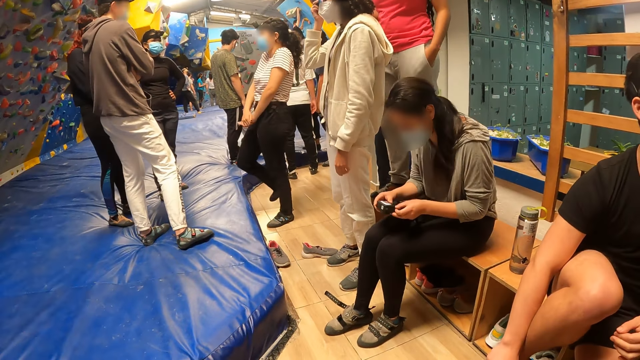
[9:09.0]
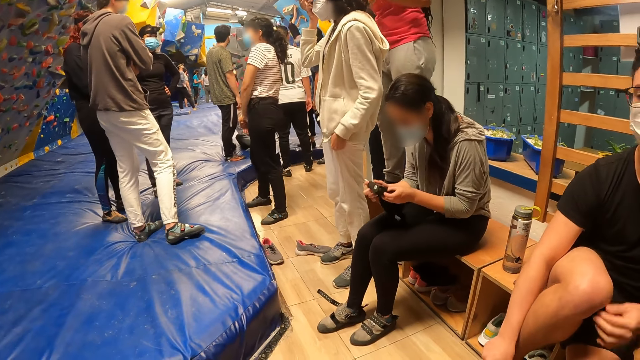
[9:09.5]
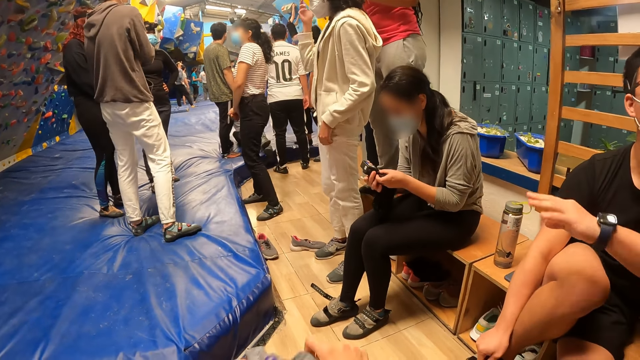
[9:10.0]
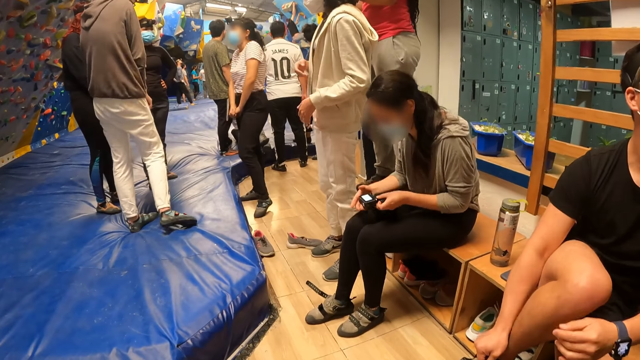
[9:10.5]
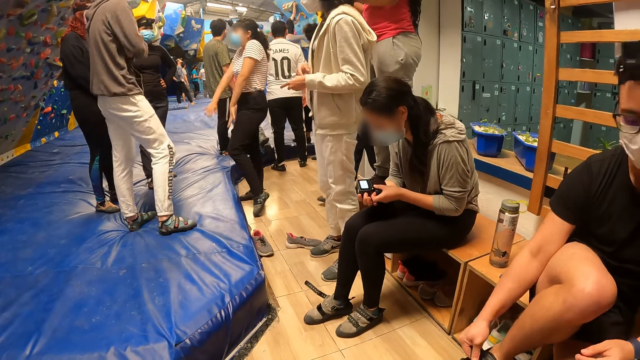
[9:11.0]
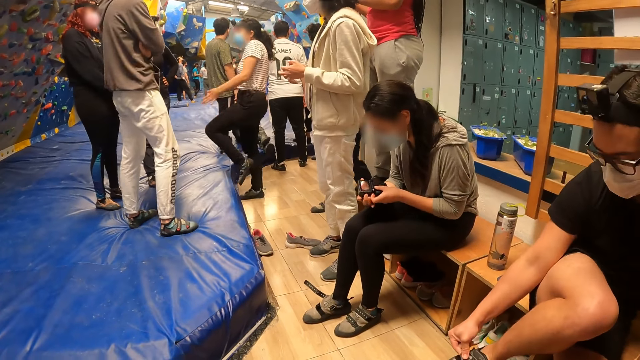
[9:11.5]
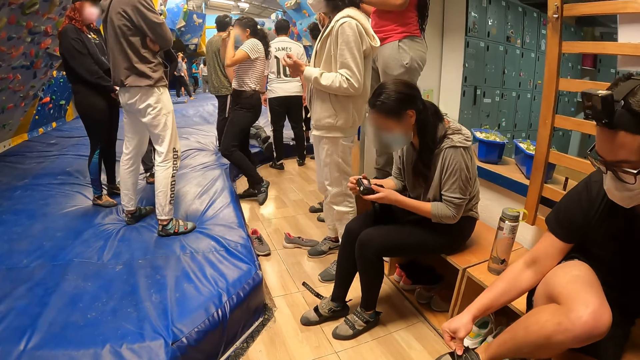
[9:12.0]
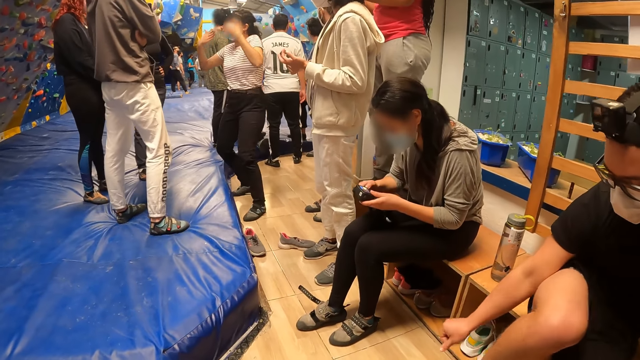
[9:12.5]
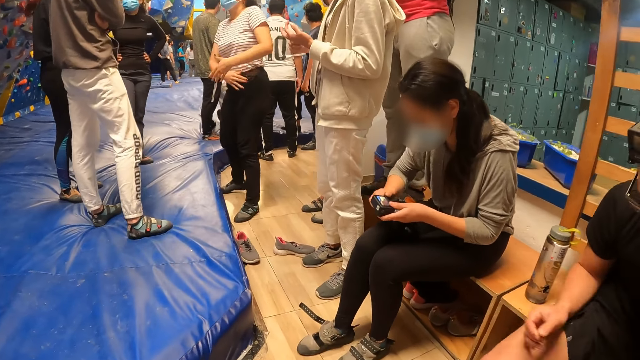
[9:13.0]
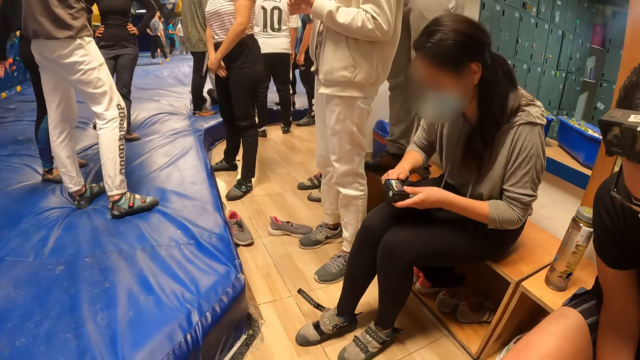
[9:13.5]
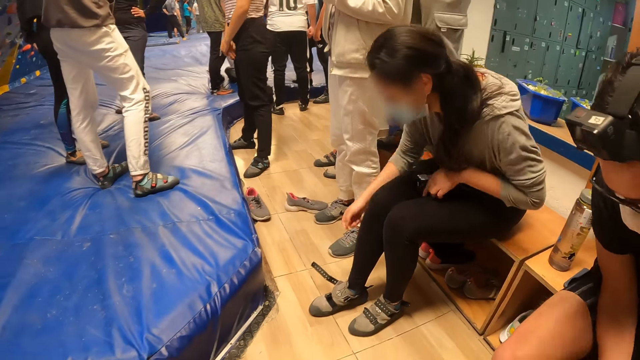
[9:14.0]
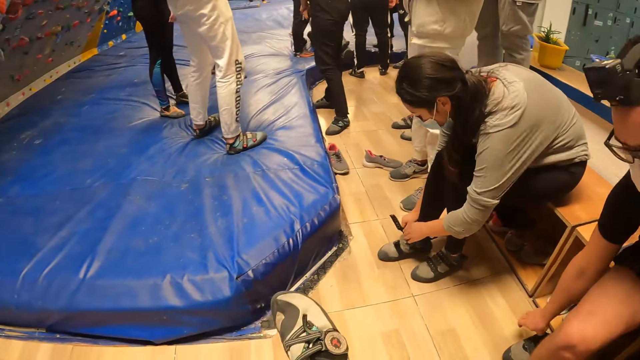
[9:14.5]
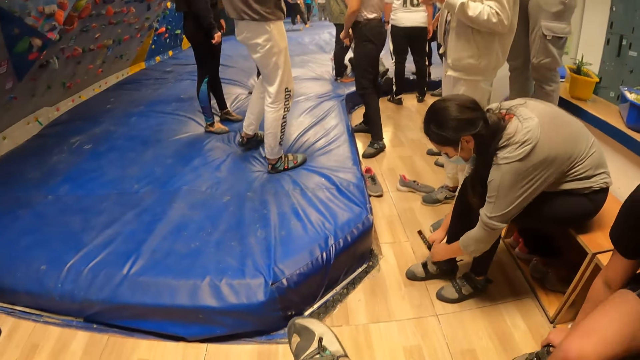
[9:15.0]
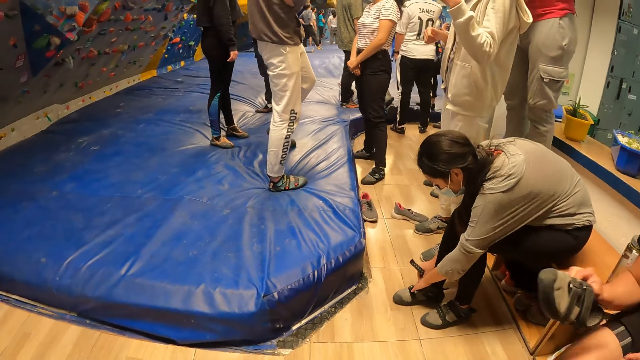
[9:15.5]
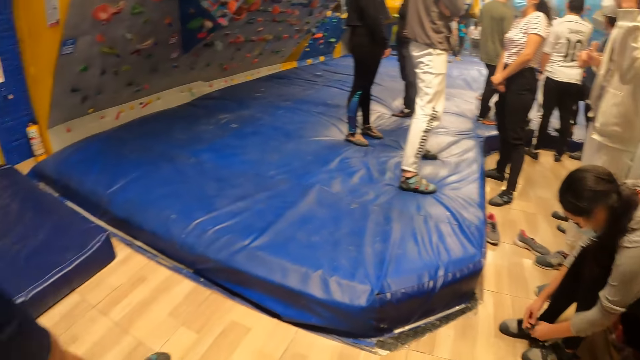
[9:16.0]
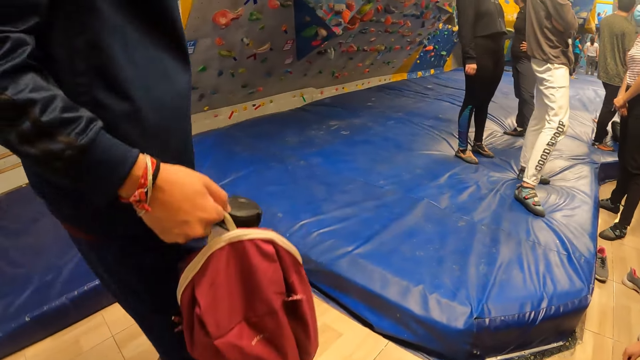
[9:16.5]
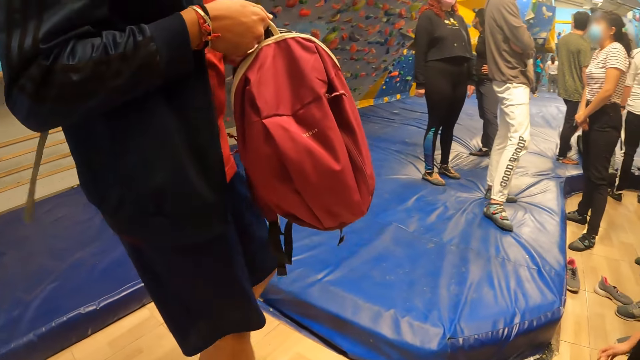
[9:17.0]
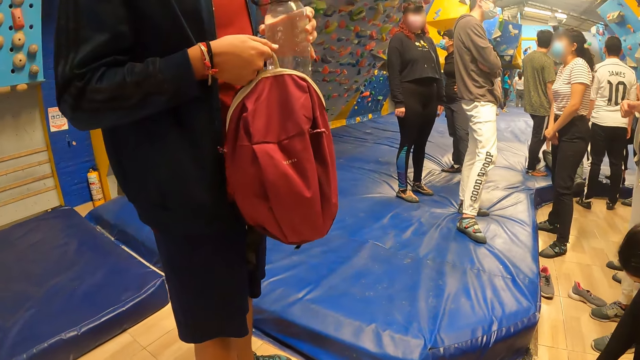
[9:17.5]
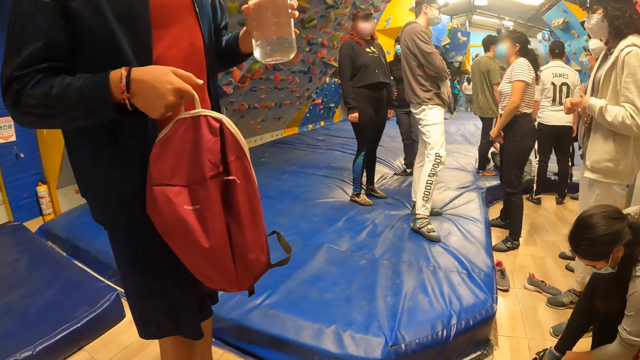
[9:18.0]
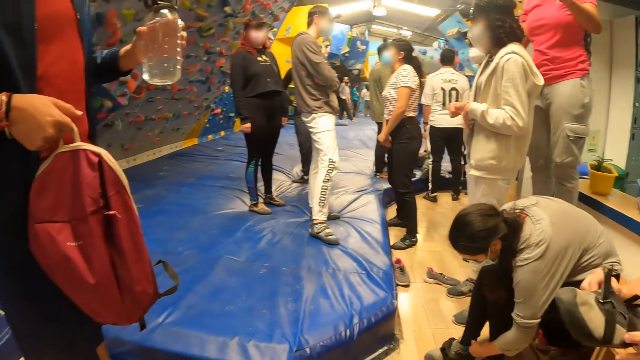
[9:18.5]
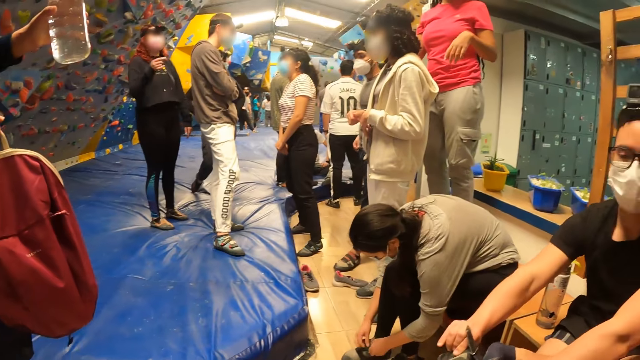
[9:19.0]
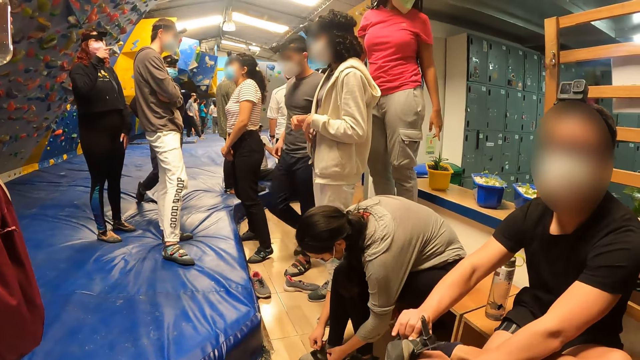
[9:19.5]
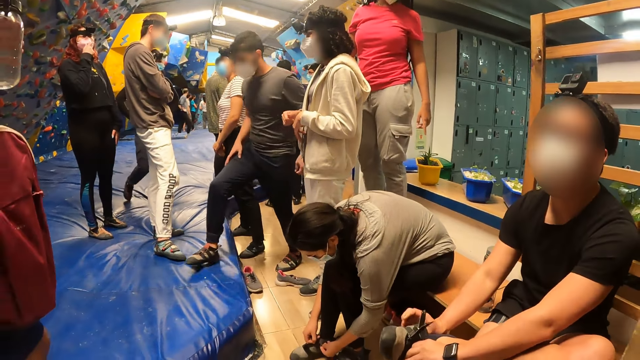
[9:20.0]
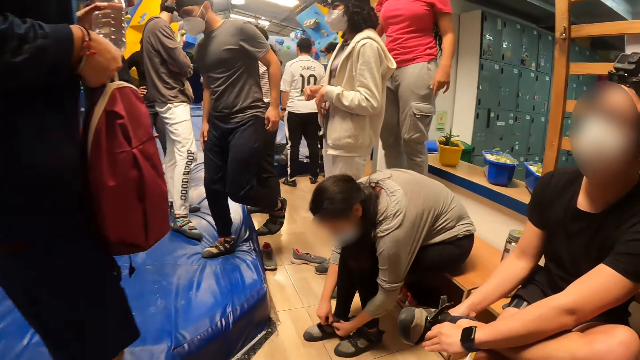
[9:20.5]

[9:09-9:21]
A man lifts his hand. The man drops his hand down. A woman tightens the sneaker strap. The camera wearer looks around.

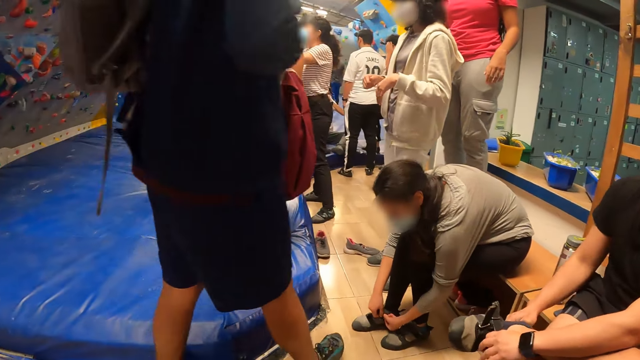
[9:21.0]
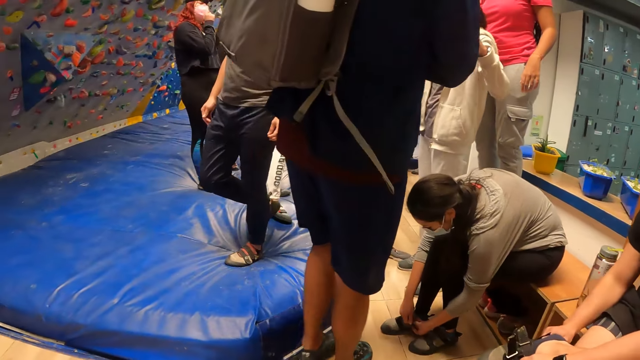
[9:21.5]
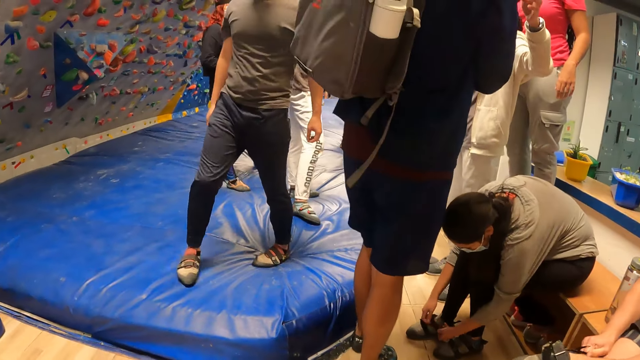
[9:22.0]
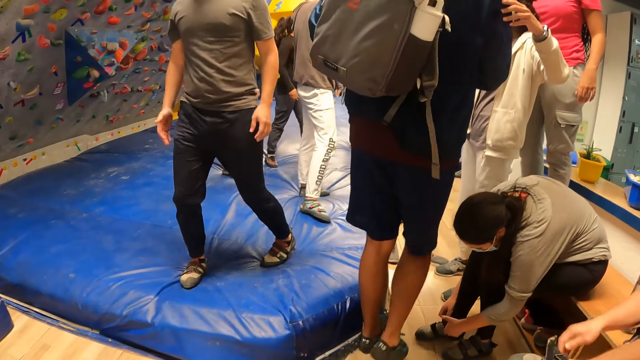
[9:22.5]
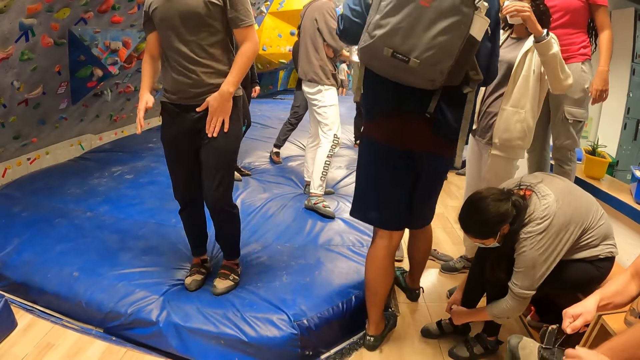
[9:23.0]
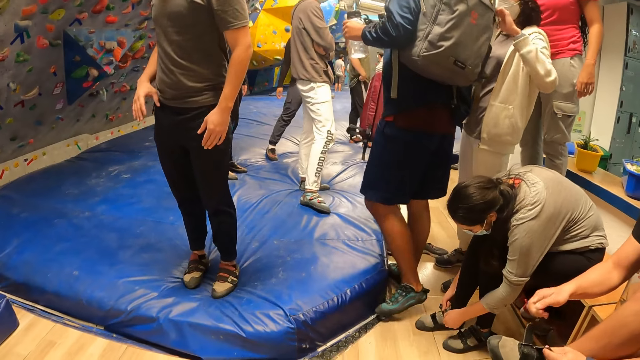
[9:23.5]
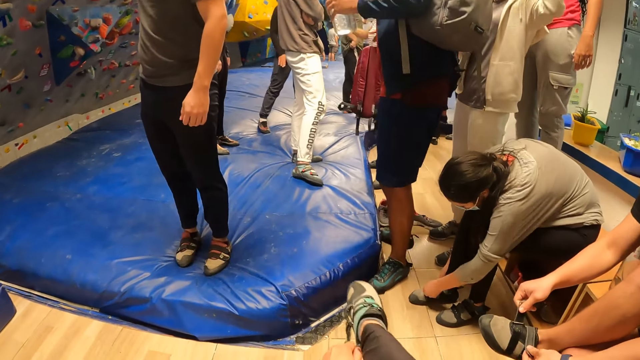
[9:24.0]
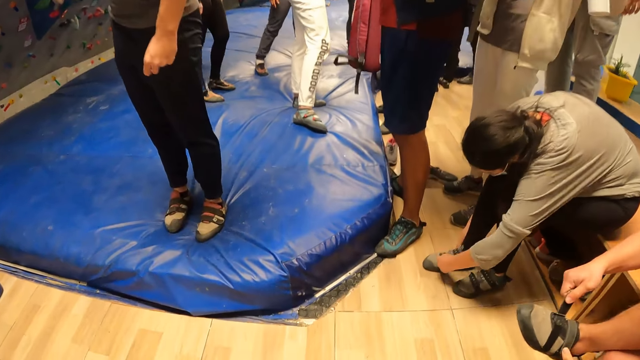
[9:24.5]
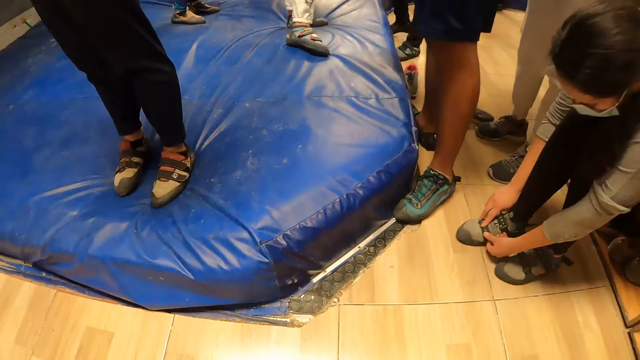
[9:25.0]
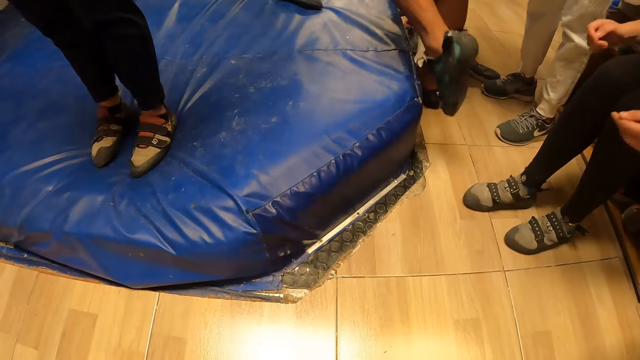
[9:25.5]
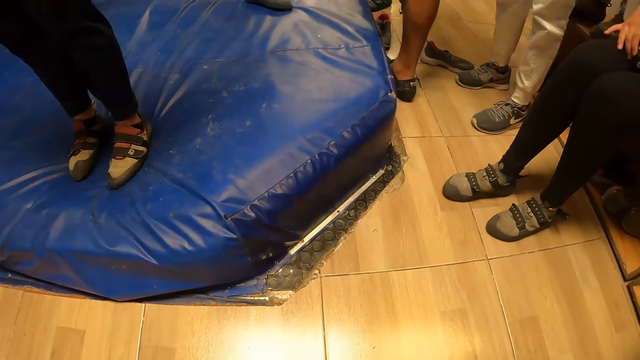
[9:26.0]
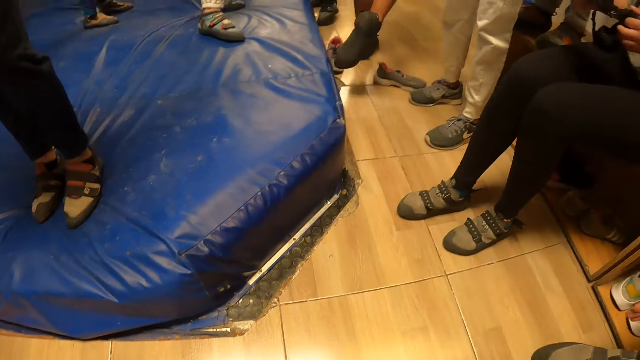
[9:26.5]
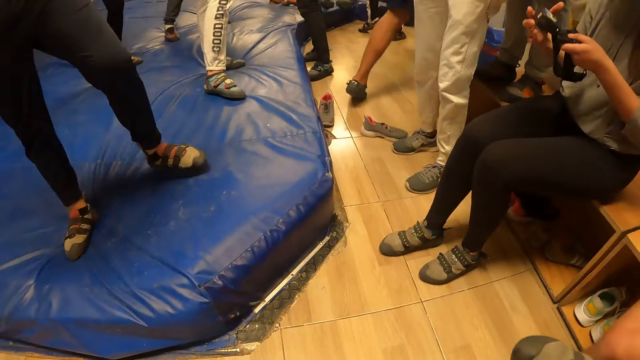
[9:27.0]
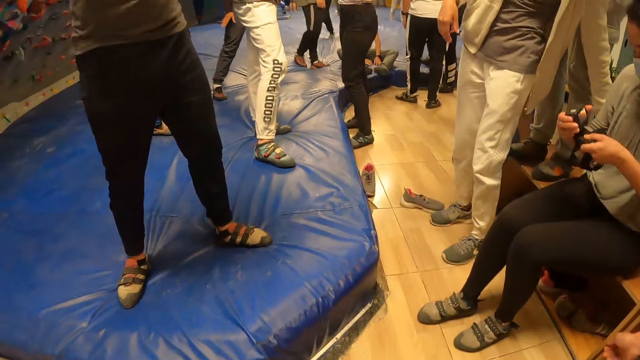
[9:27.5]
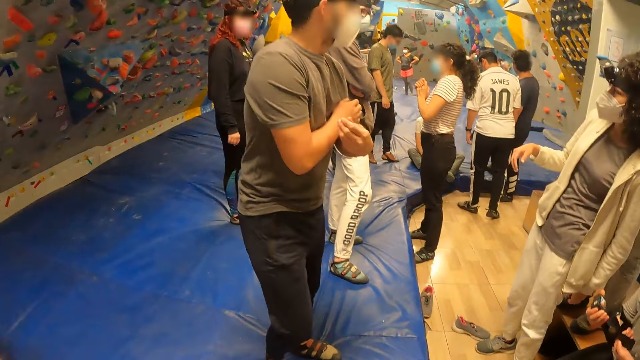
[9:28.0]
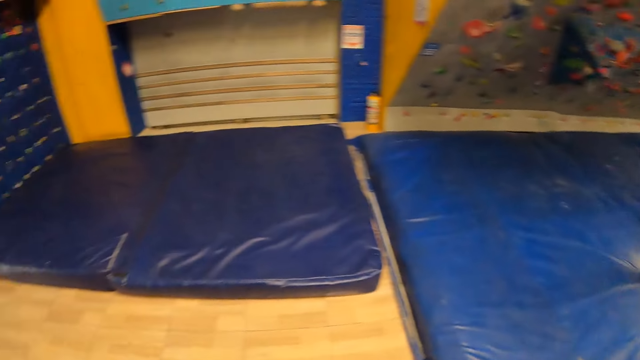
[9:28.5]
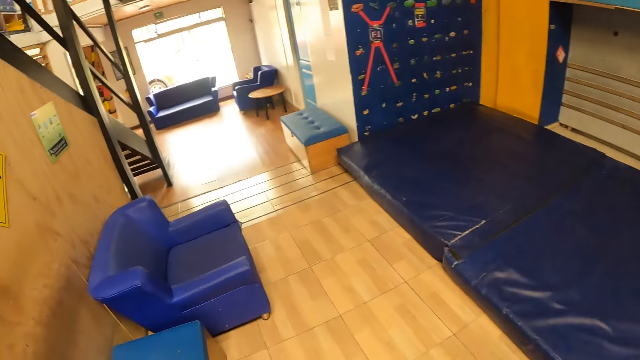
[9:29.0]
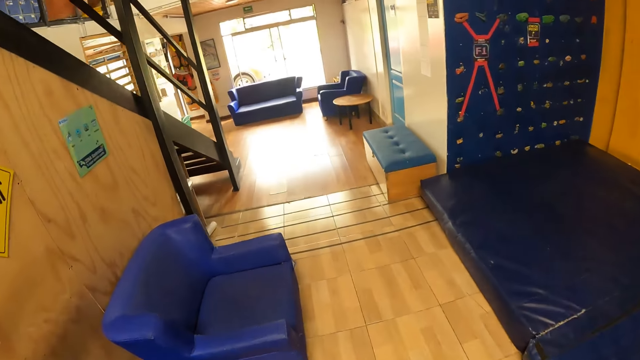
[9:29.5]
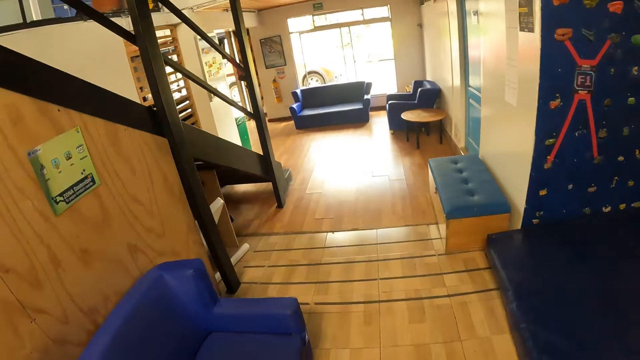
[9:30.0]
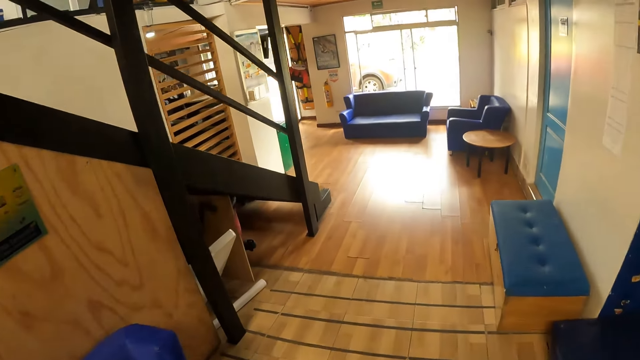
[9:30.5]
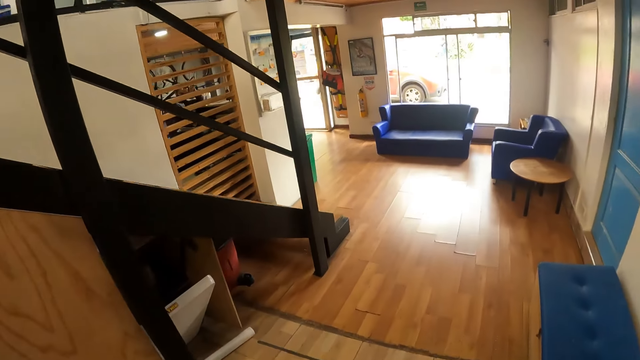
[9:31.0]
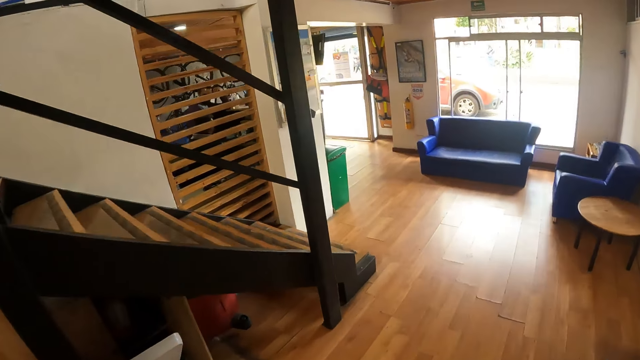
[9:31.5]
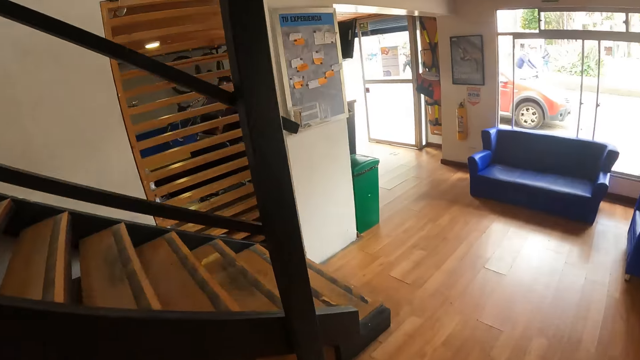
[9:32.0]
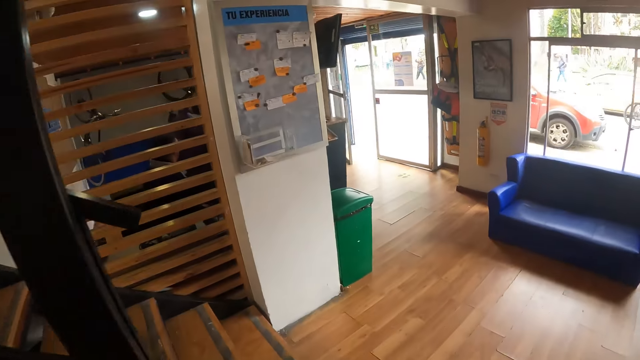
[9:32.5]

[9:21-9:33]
The camera wearer wears a shoe. They look around and walk around.
